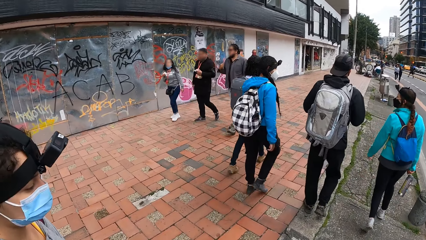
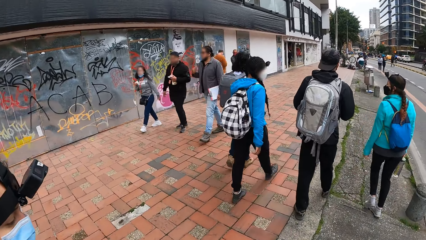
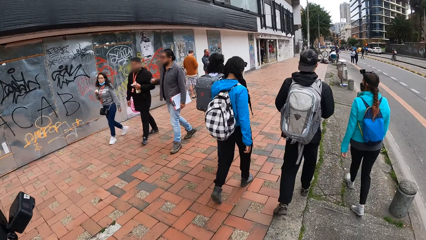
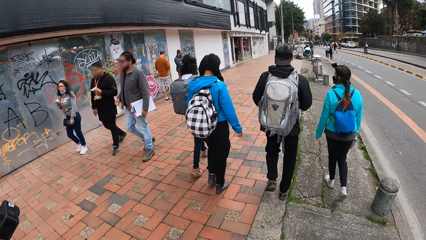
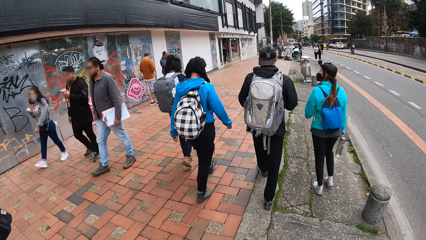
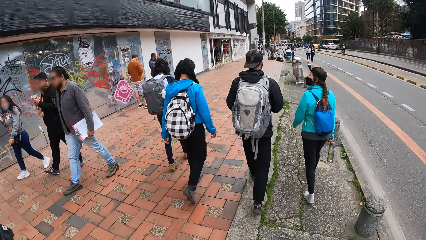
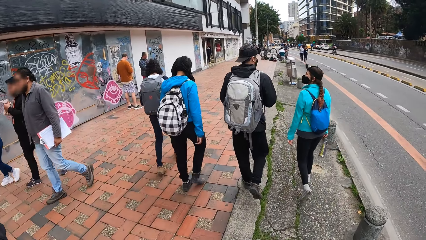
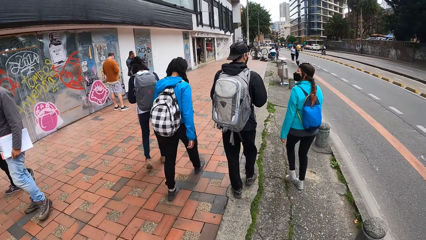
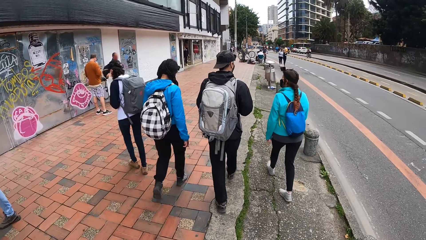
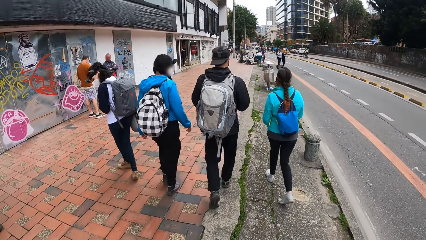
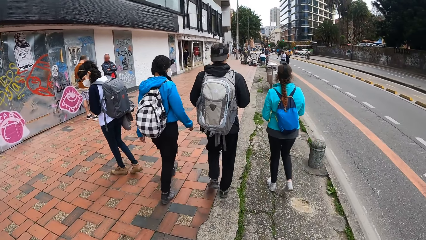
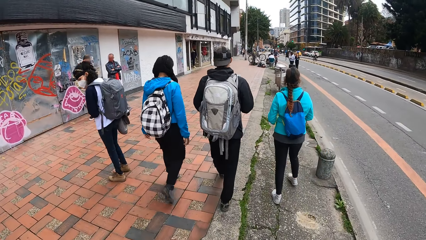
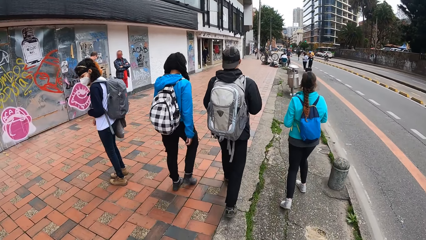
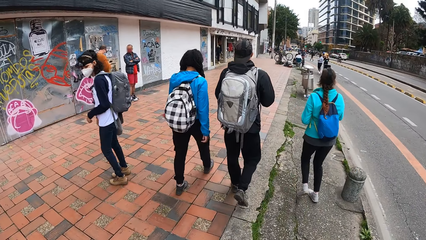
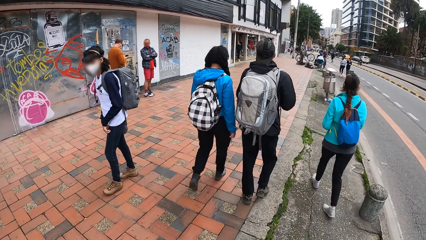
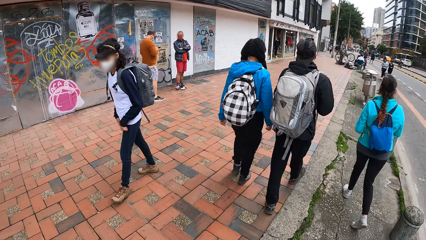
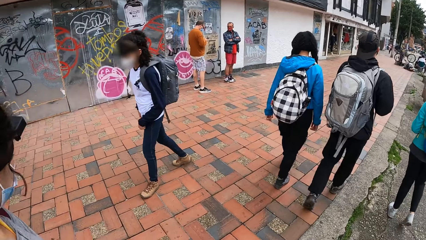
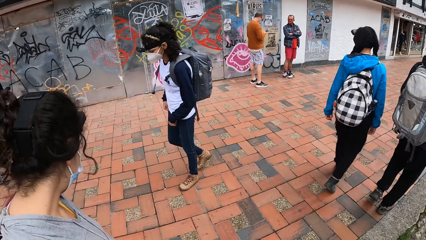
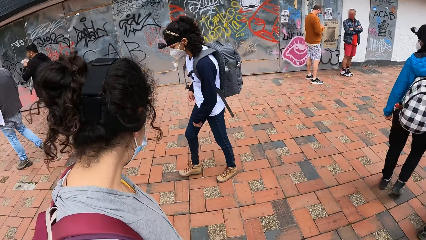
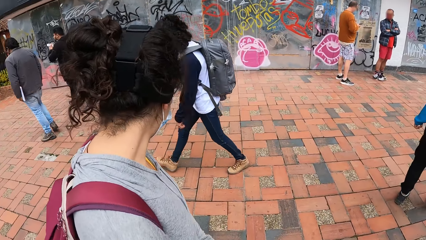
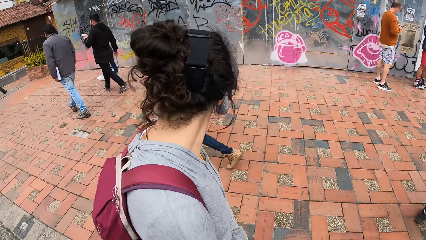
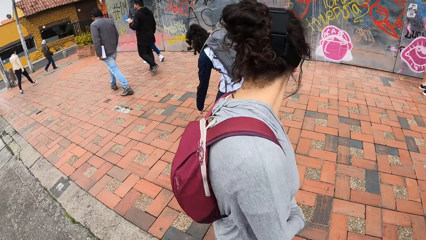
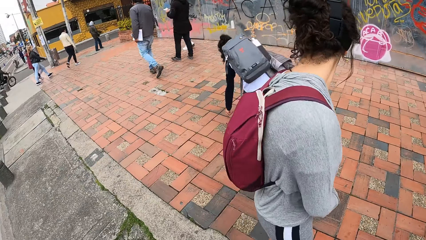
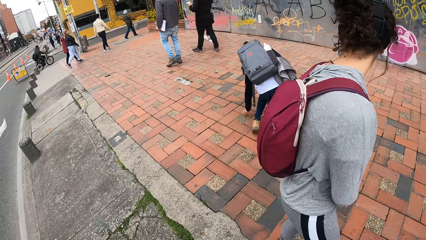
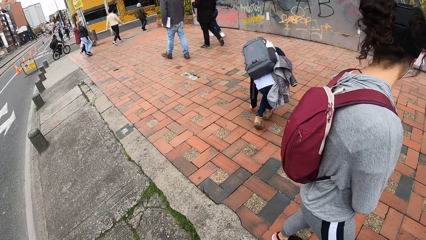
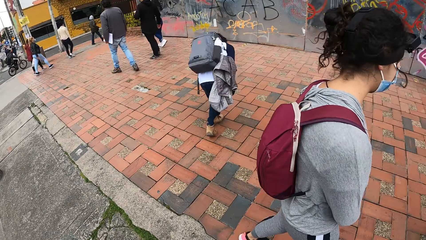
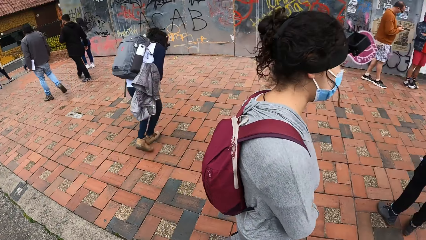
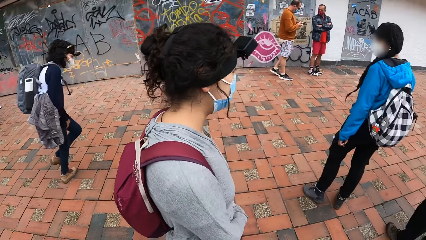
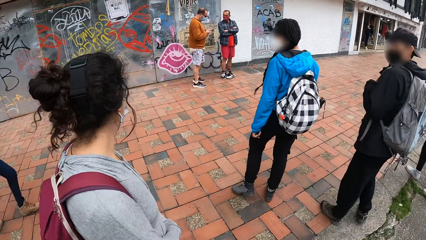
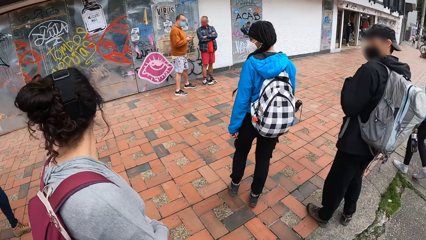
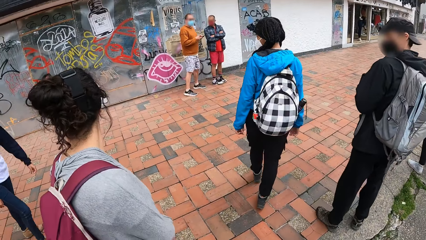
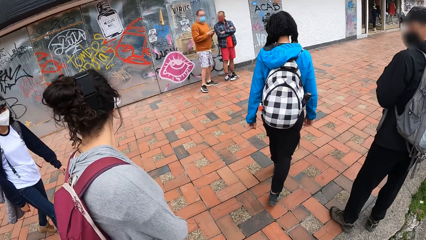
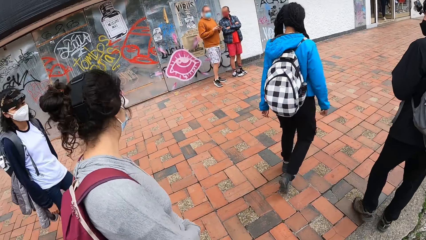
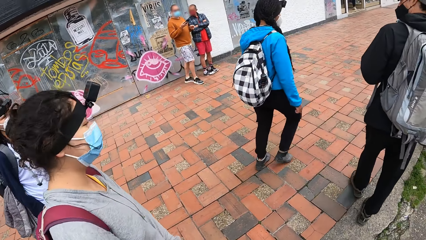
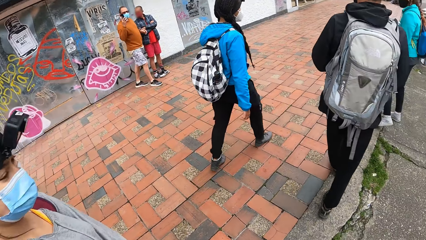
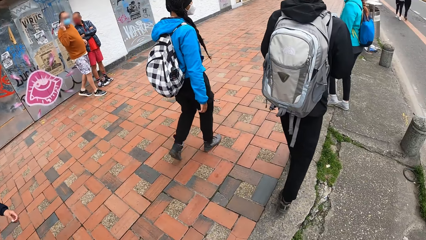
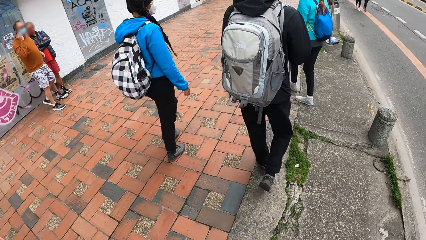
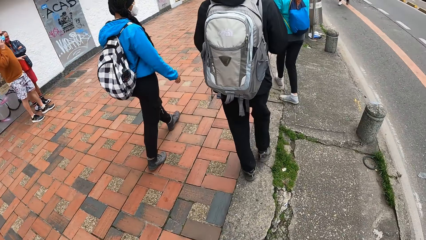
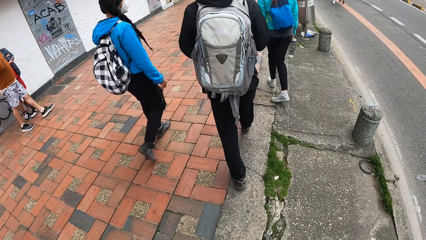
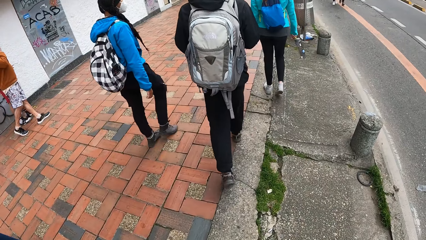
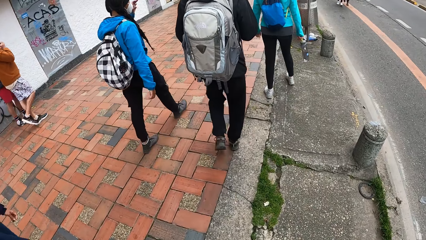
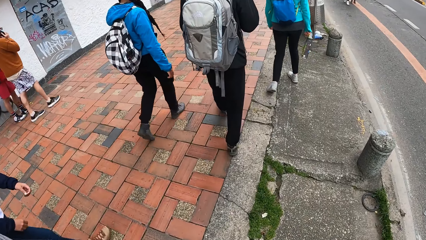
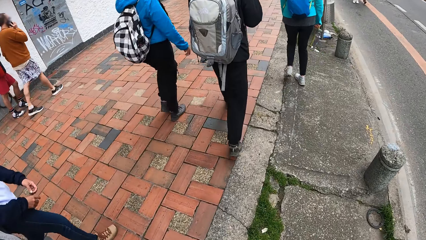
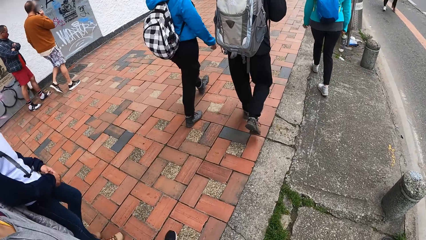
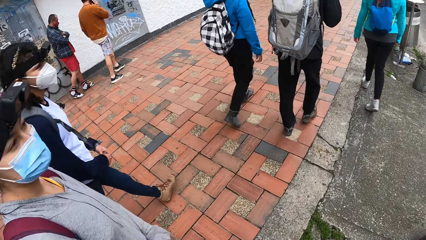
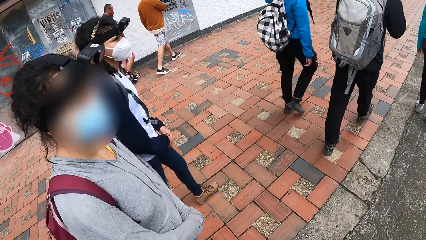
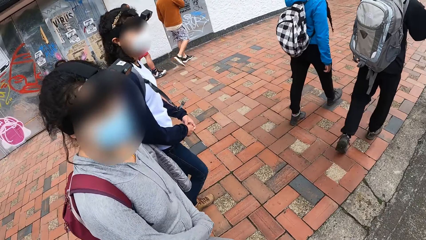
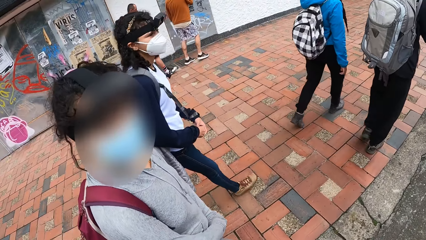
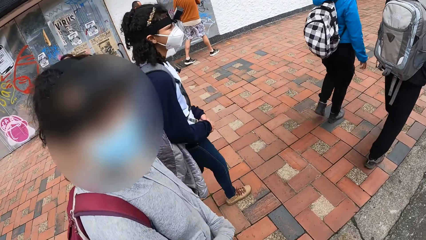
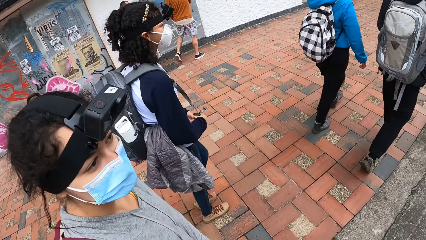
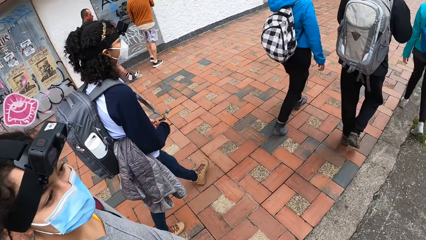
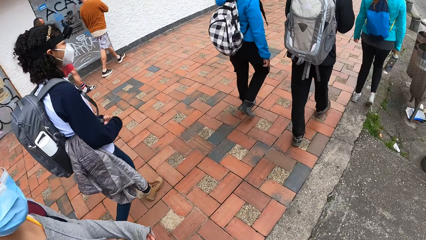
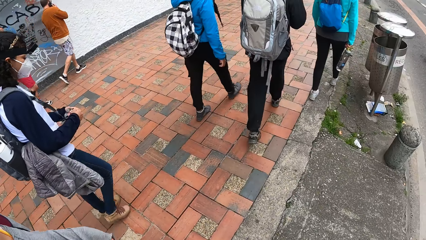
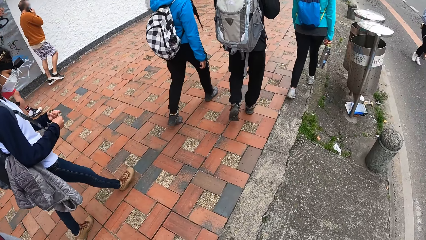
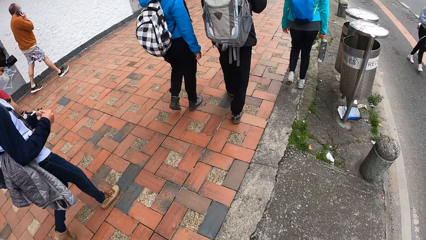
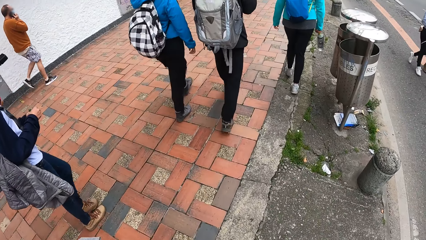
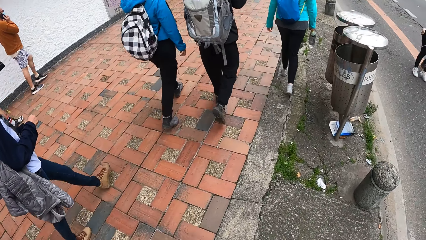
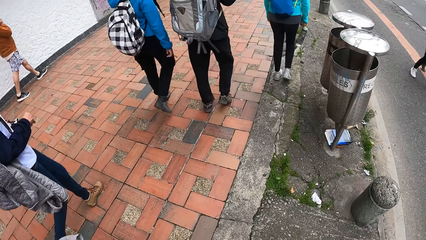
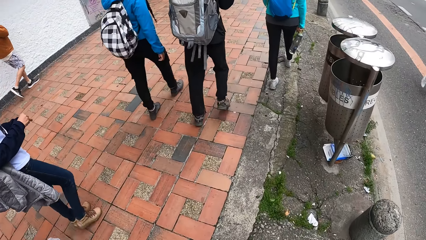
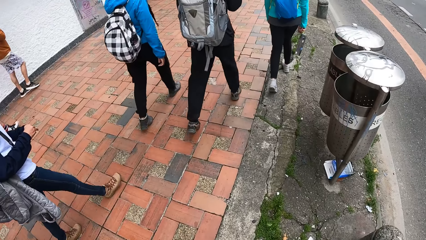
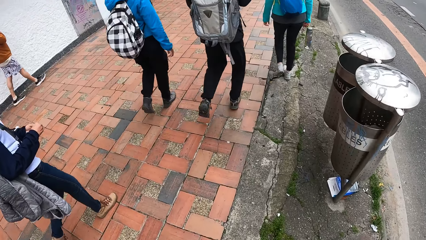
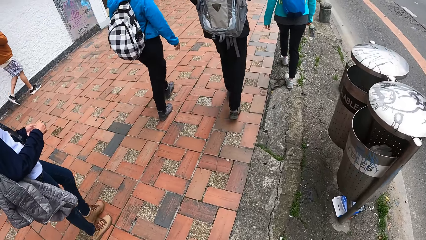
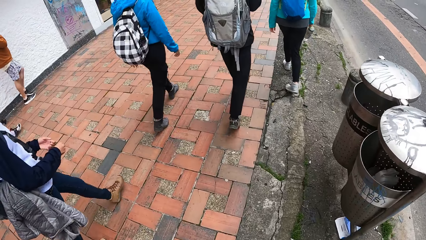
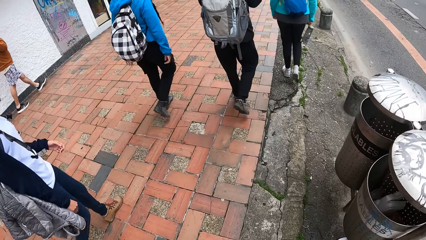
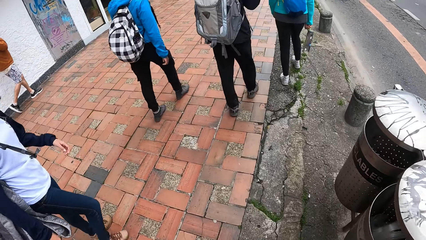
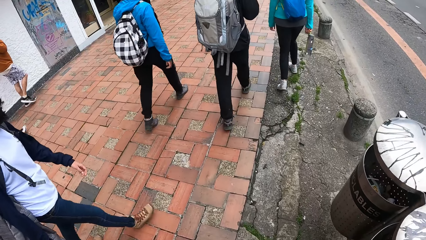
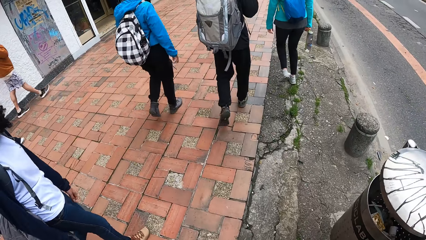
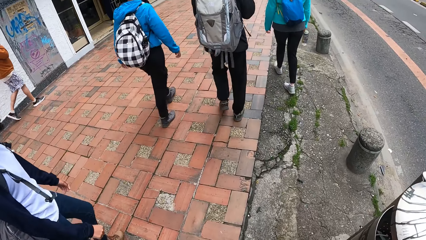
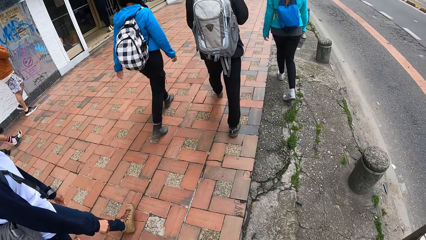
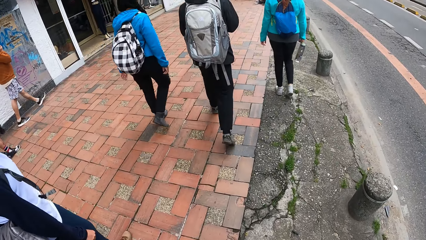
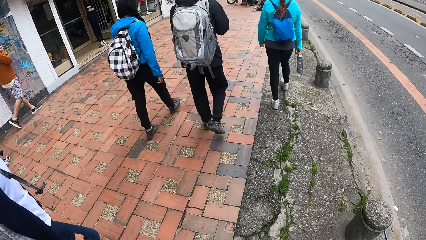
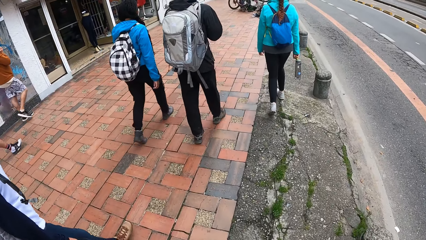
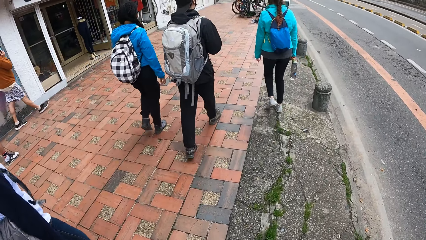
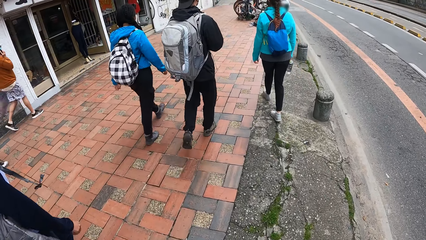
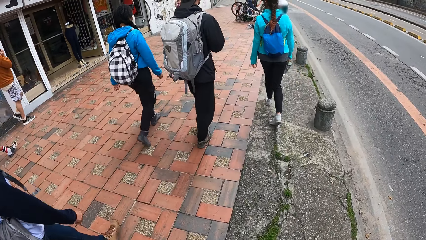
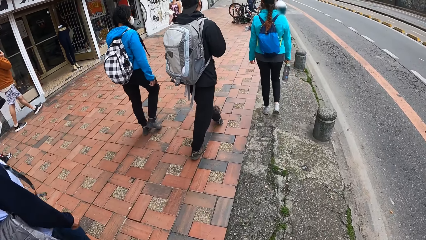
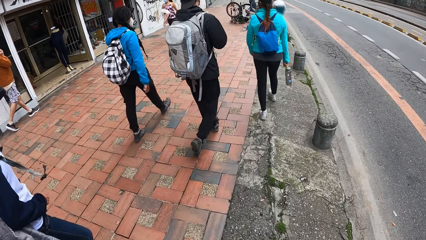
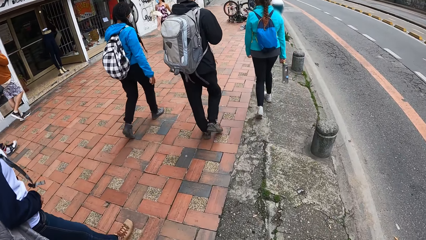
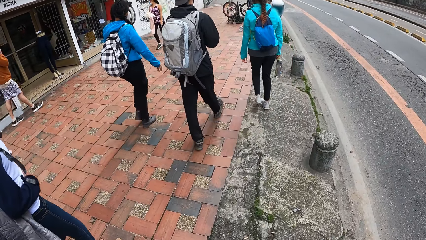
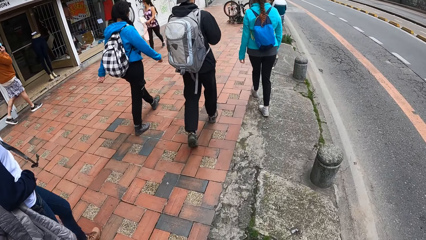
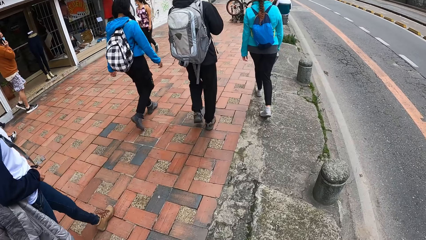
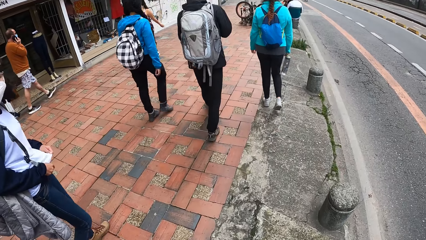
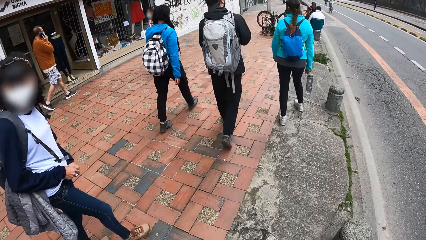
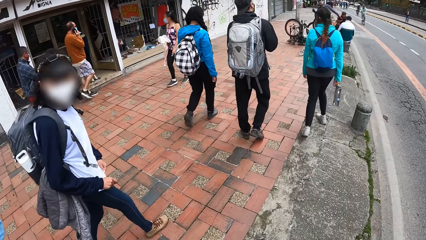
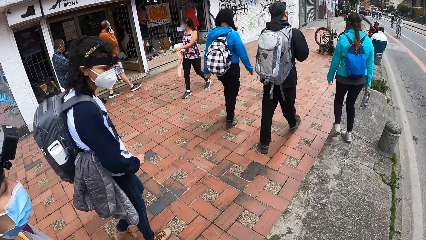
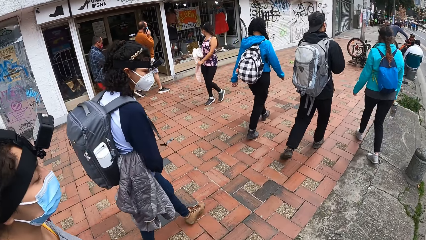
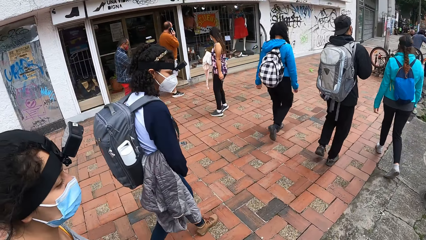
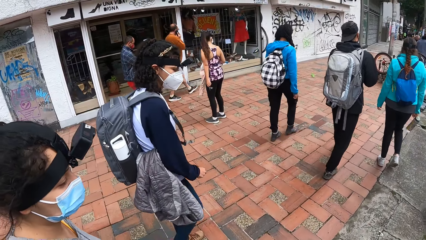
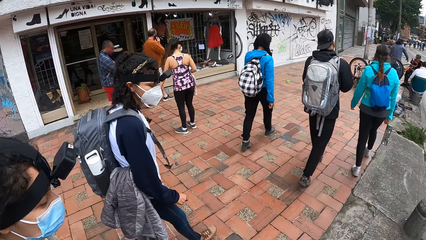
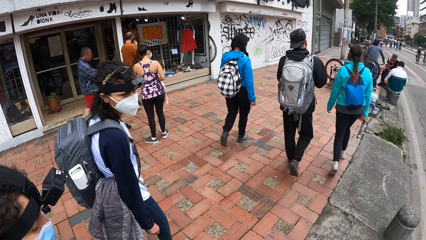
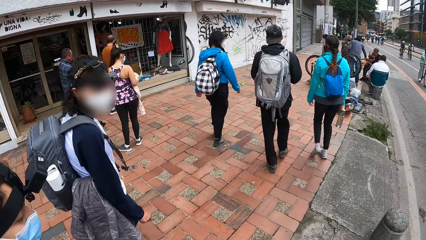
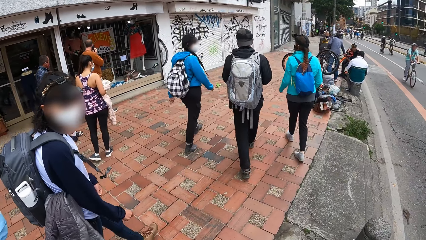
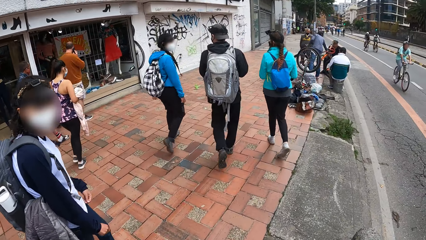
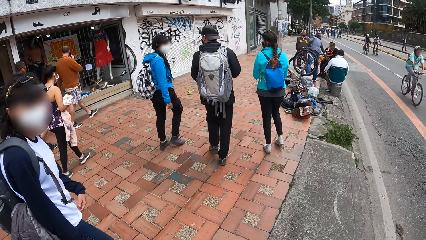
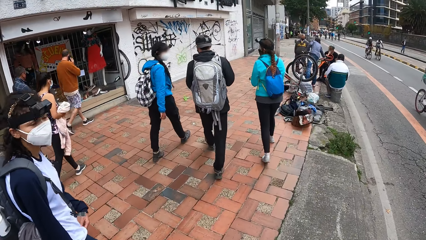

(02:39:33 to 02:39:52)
The camera wearer walks past a woman. The woman walks back. The woman picks a stone from the pavement with her left hand. The camera wearer walks around. They walk down the pavement with the group of people. They interact with another woman and the first woman. The first woman adjusts her top.
